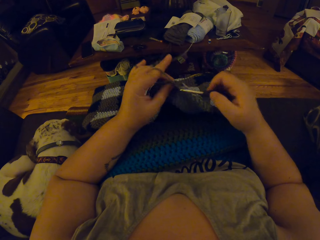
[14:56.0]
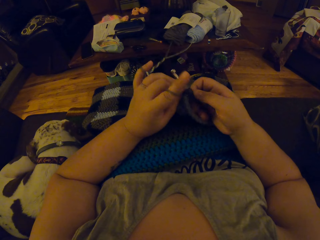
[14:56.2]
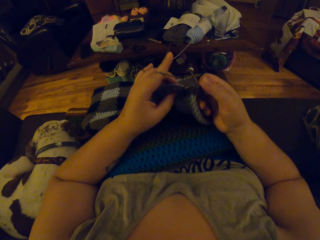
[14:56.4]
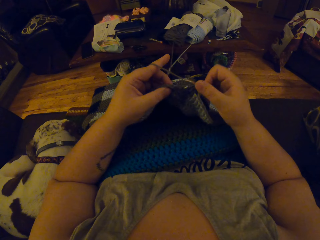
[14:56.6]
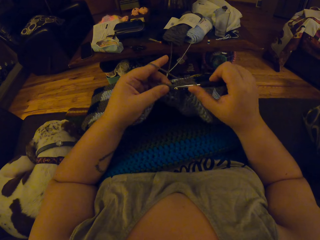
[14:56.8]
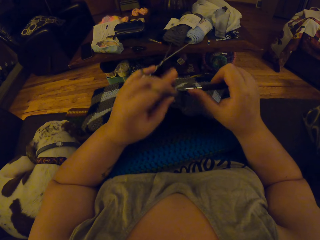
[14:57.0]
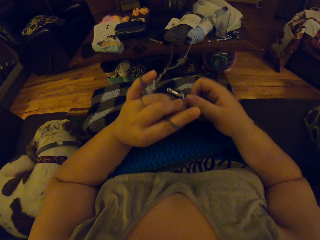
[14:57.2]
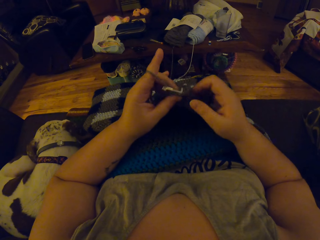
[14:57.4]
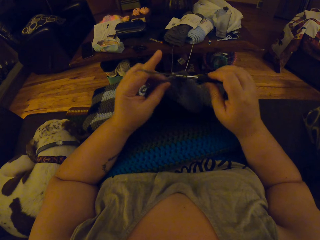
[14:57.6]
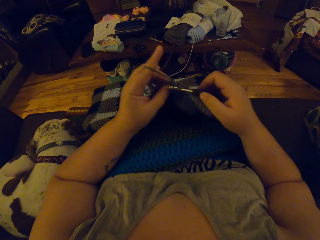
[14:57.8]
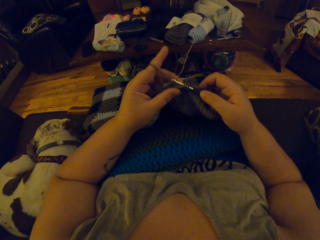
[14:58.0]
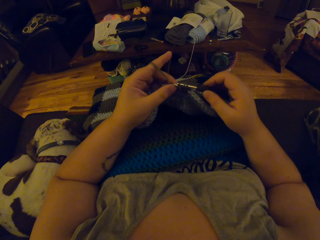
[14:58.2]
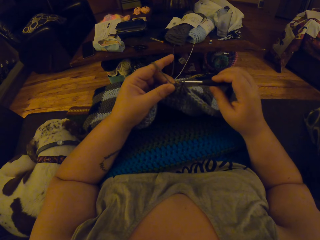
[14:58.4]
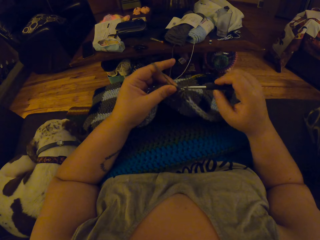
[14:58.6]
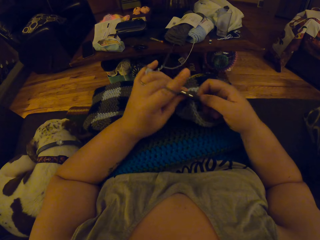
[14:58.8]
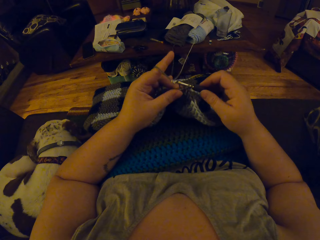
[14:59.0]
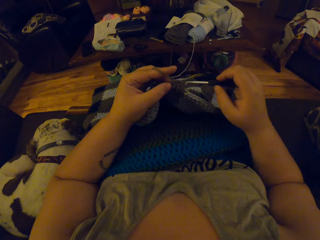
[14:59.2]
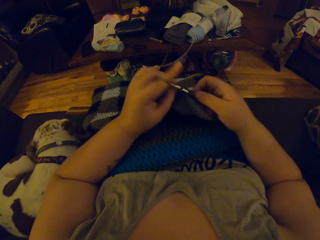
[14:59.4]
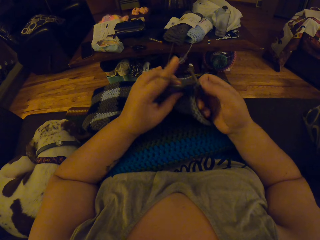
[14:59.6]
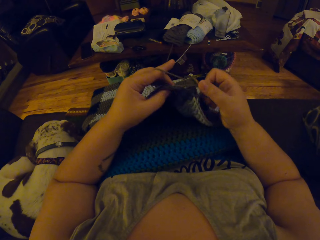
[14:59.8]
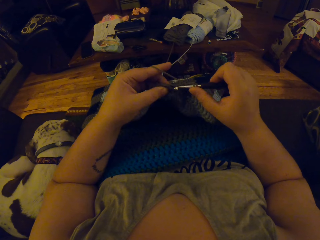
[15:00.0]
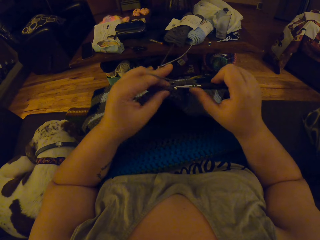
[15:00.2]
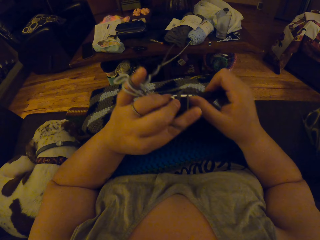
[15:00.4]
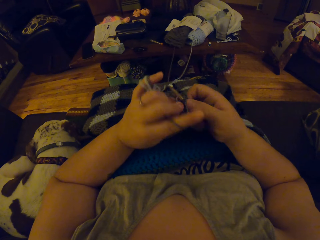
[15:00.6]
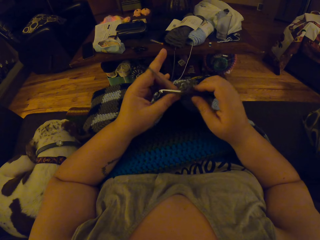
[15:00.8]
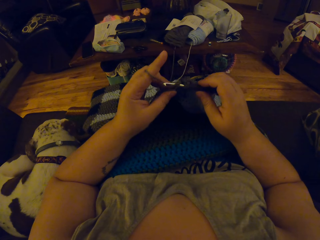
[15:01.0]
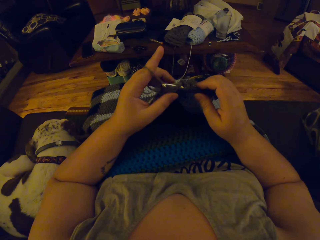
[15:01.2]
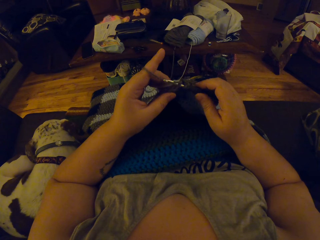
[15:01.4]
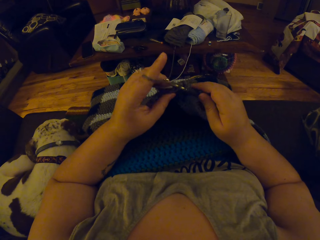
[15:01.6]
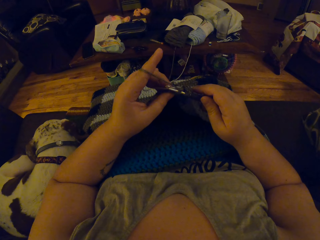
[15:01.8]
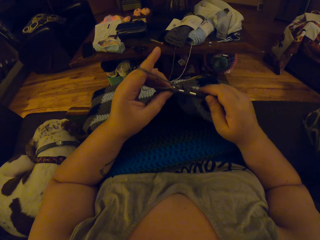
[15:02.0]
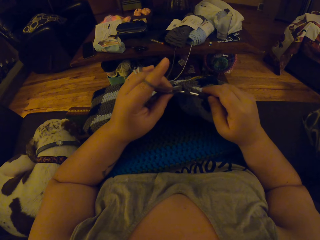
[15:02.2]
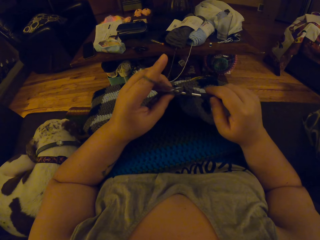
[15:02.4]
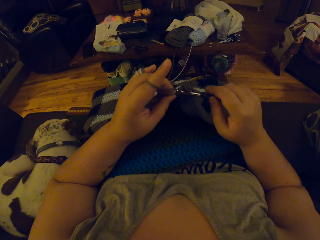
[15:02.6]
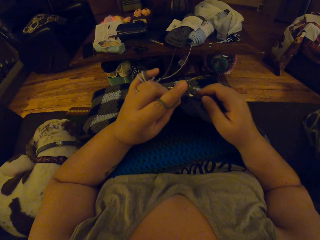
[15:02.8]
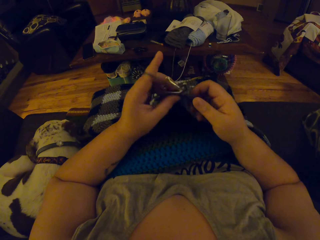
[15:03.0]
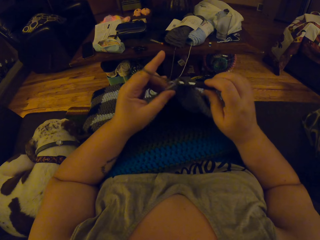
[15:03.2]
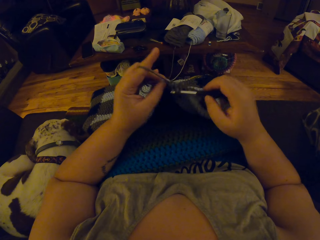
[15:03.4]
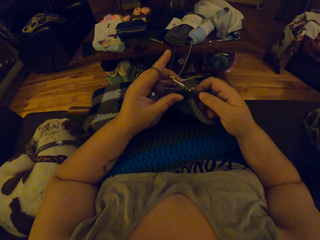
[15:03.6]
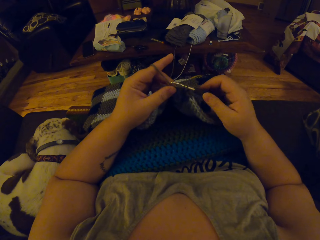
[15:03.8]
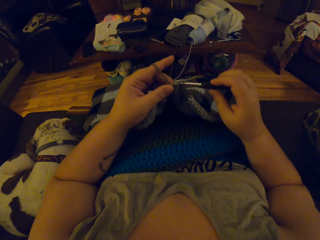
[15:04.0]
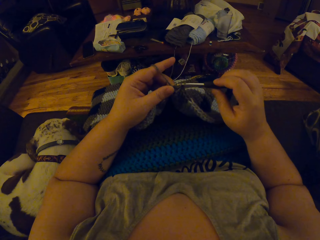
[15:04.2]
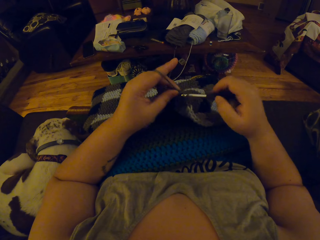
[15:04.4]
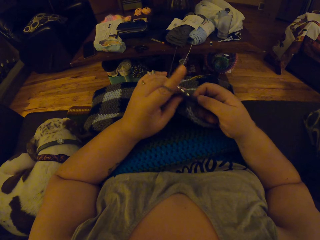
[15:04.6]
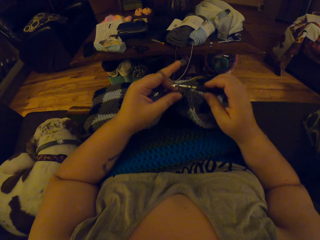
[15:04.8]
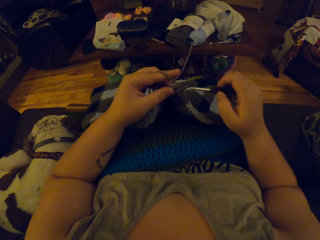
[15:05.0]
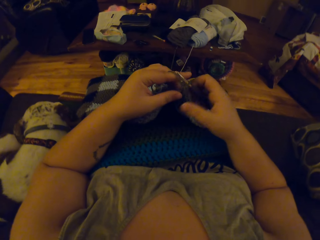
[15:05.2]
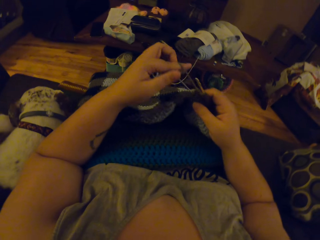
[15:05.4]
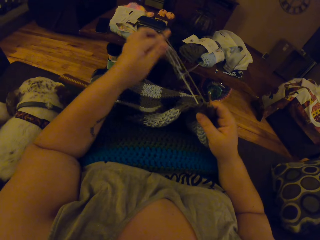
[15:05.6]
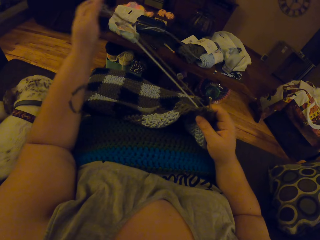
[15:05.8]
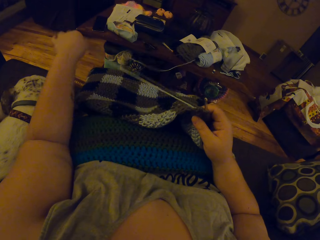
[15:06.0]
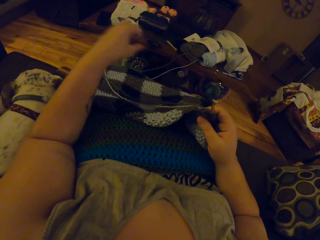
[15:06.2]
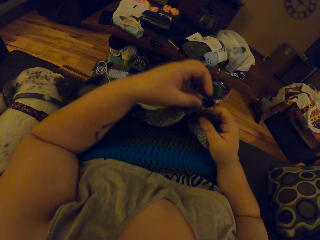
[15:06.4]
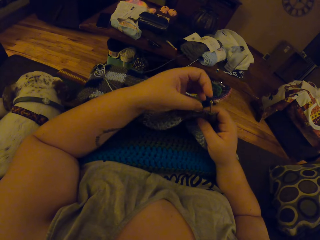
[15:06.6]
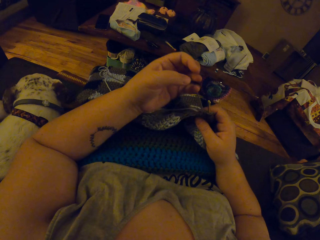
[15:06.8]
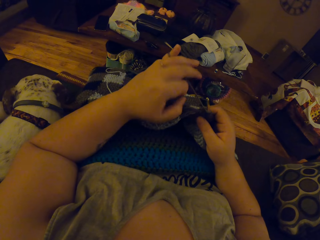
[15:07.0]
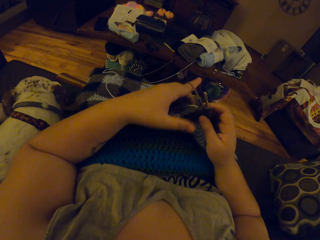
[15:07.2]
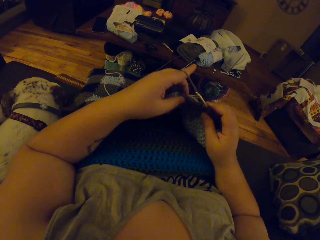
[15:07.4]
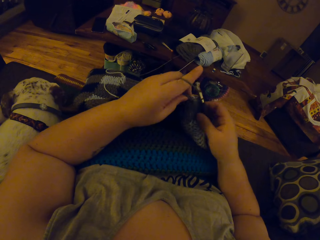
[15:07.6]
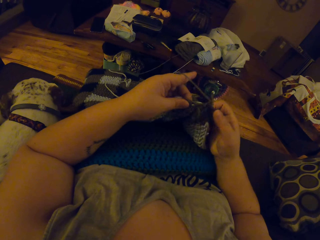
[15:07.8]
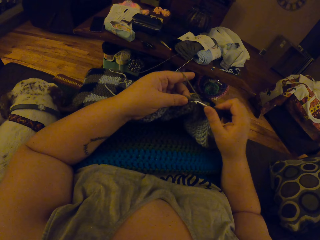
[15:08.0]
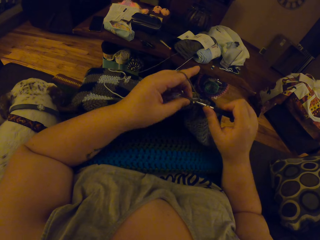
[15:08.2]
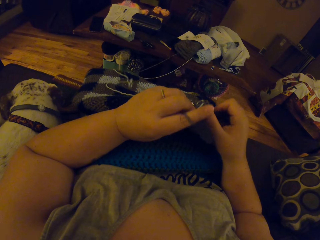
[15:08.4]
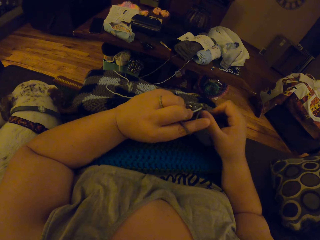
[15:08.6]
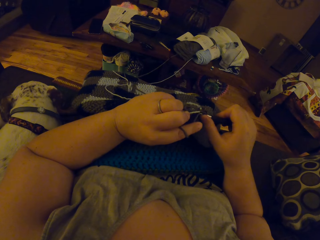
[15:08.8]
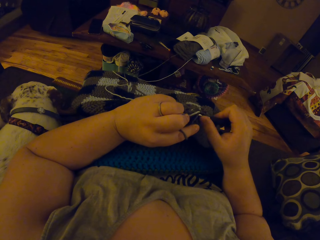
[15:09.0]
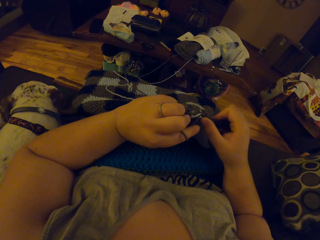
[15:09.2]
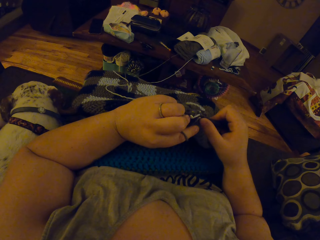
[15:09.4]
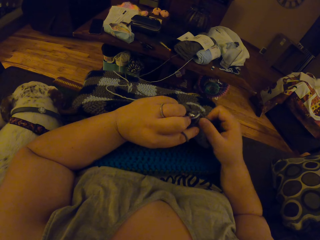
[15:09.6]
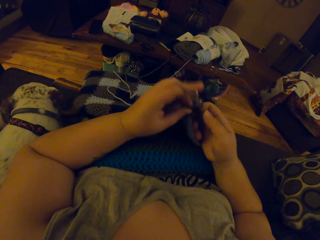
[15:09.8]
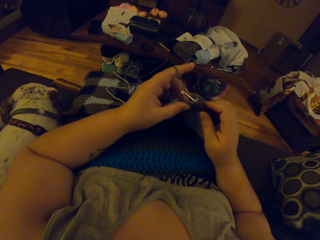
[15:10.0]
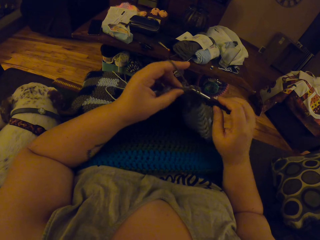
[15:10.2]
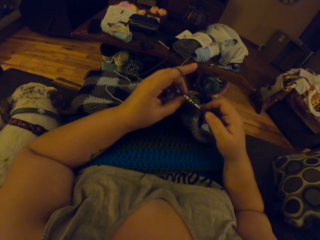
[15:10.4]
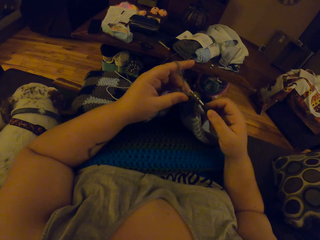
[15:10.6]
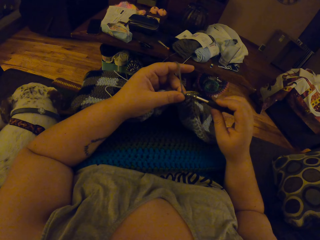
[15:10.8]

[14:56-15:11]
The camera wearer pulls the strip of yarn with her left hand. She wraps the strip of yarn around the finger of her left hand. She crochets with her left hand and the crochet hook in her right hand.

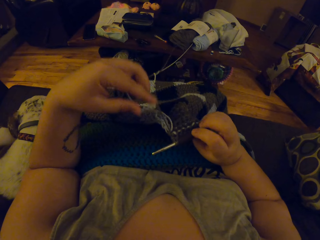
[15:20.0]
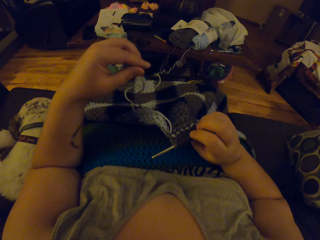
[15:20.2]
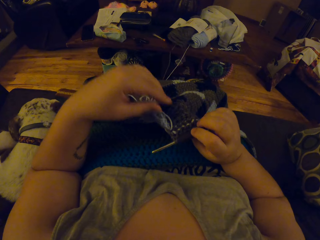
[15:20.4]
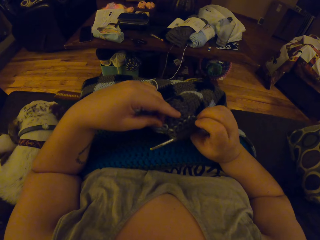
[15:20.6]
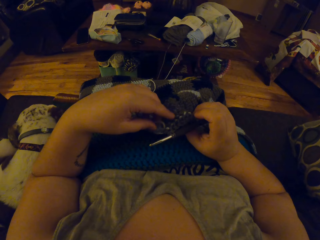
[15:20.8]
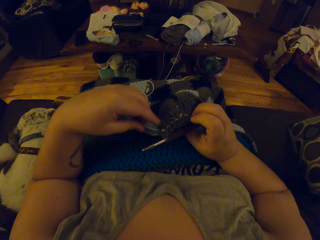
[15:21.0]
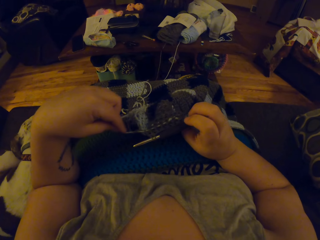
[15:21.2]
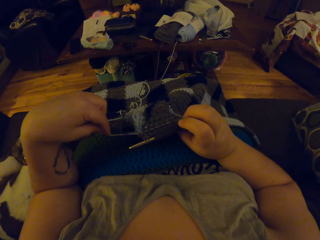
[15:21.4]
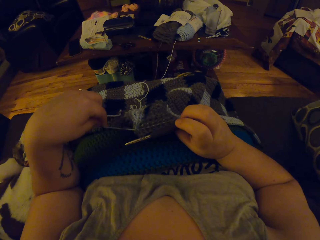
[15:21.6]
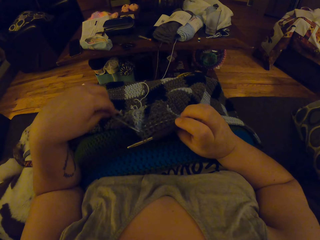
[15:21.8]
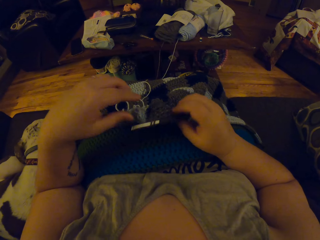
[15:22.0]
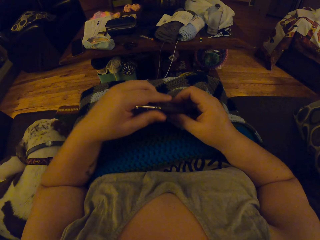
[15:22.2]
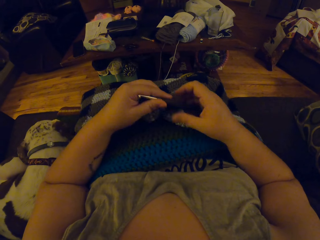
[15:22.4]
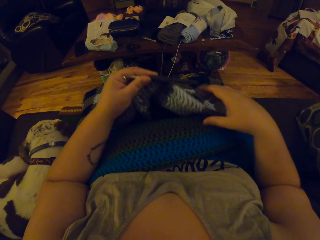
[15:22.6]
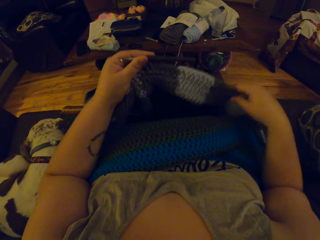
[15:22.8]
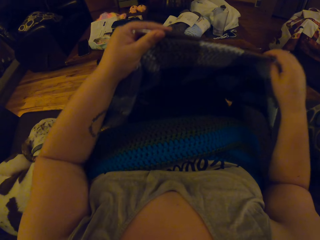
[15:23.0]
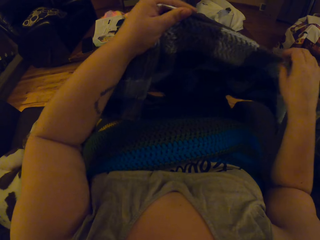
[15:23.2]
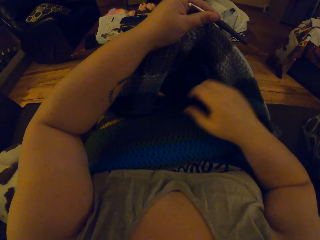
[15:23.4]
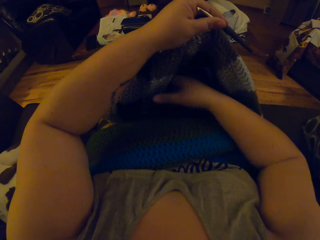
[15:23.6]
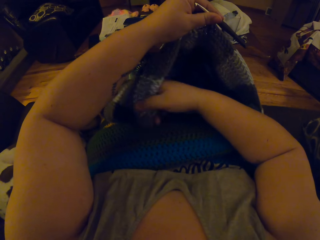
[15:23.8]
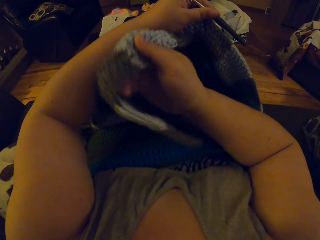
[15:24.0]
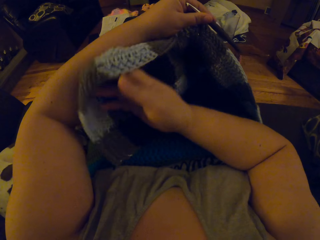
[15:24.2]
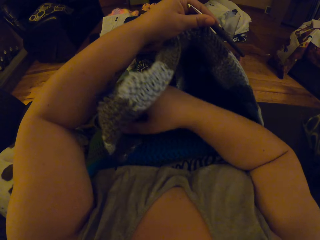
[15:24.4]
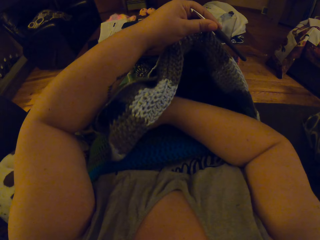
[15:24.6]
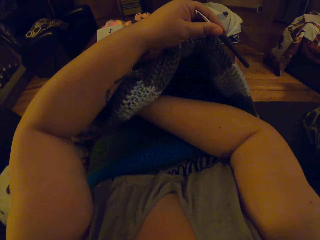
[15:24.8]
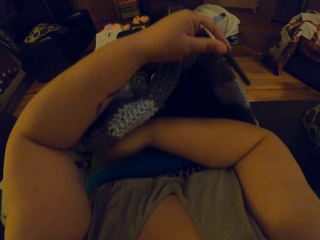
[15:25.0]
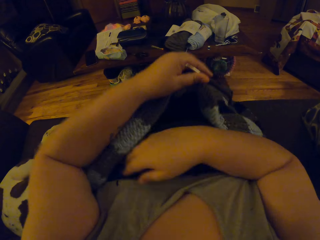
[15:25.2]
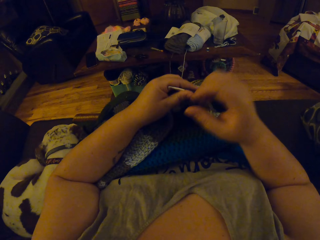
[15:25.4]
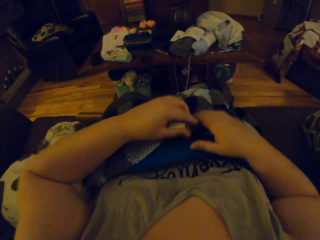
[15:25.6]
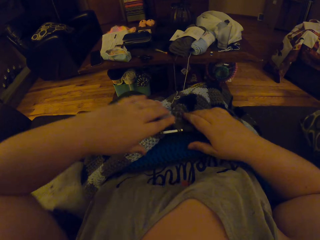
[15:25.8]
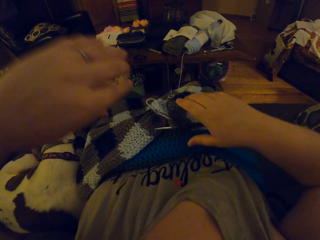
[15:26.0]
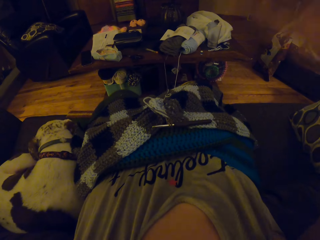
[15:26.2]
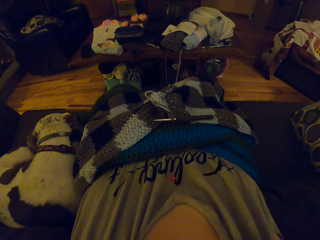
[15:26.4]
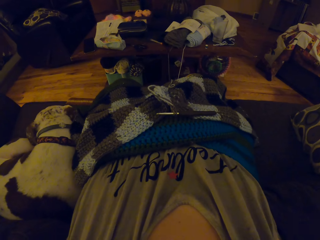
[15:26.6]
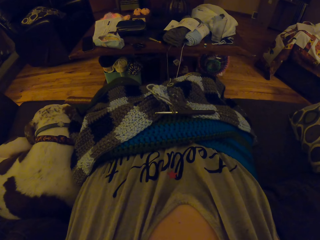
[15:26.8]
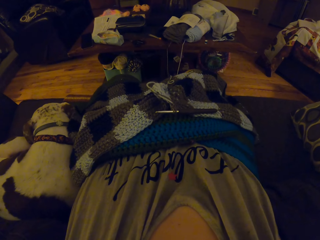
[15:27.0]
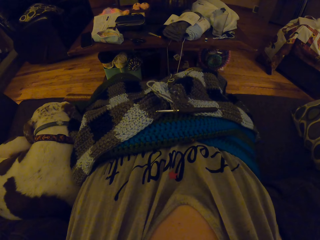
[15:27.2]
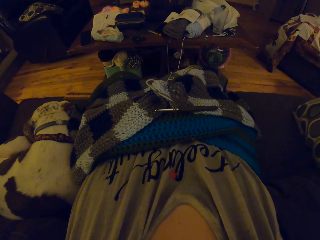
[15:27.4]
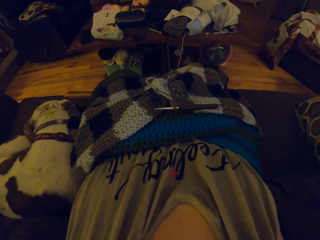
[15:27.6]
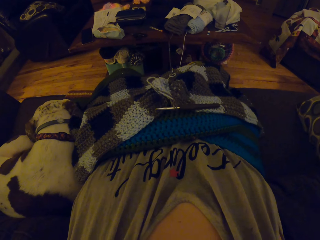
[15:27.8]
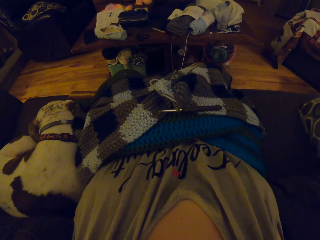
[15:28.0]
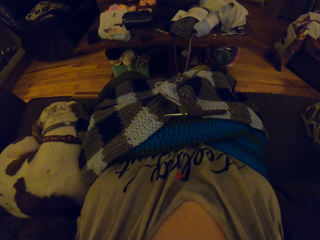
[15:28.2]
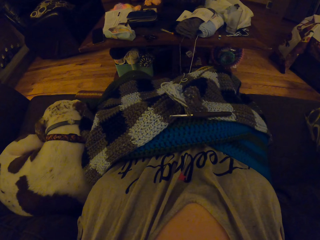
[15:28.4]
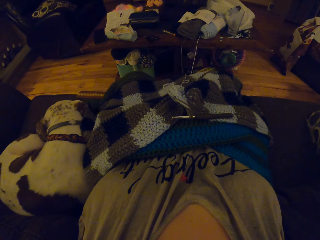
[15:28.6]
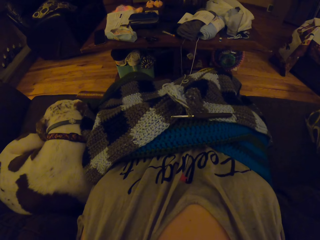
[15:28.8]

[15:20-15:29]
The camera wearer pulls a piece of yarn. She passes the crochet hook to her left hand. She lifts the yarn. She adjusts the crochet cloth with her right hand. She puts the crochet hook and the crochet cloth on her body. She raises her hands.
